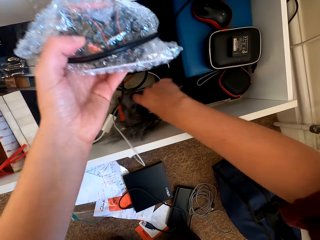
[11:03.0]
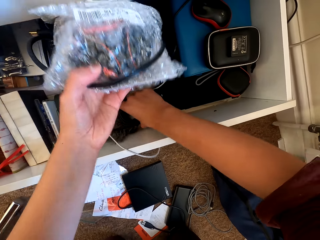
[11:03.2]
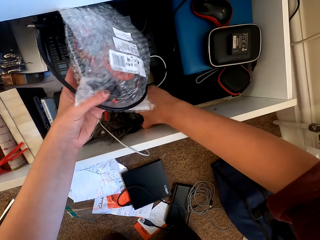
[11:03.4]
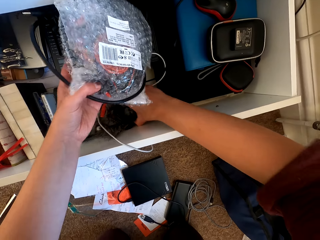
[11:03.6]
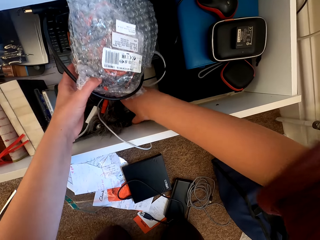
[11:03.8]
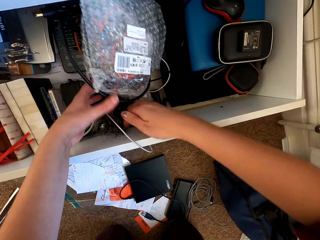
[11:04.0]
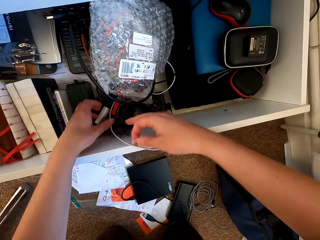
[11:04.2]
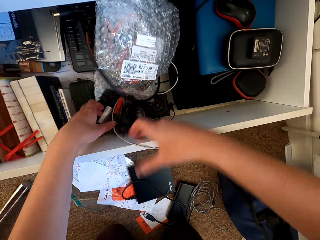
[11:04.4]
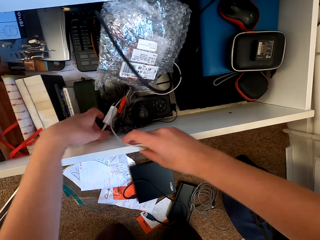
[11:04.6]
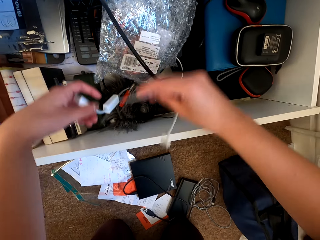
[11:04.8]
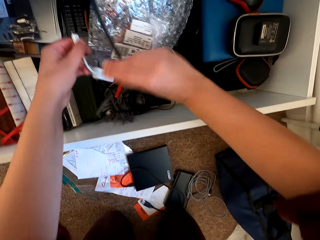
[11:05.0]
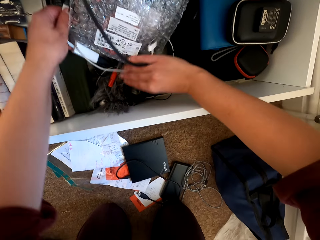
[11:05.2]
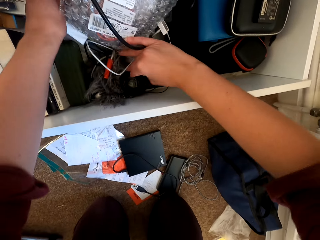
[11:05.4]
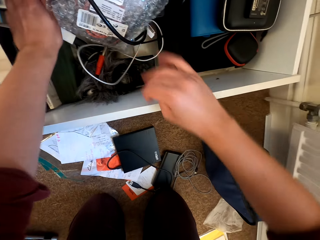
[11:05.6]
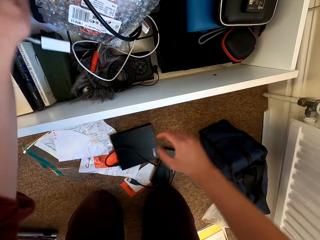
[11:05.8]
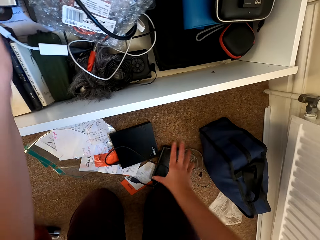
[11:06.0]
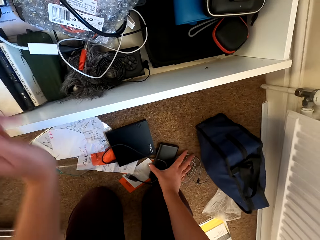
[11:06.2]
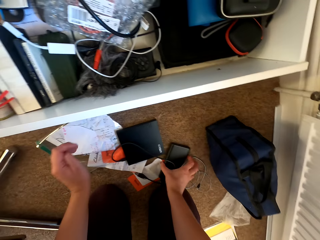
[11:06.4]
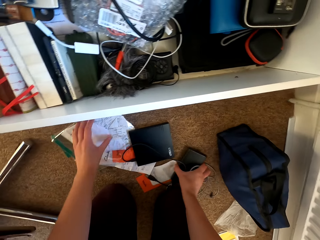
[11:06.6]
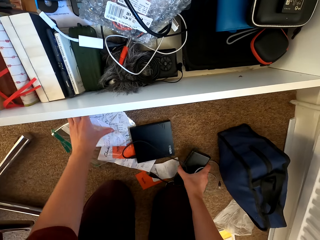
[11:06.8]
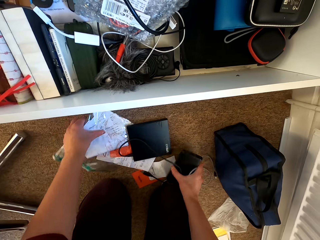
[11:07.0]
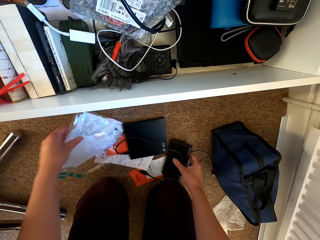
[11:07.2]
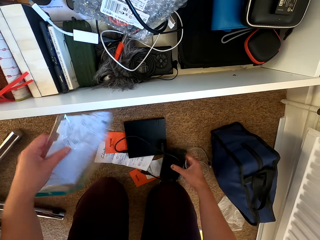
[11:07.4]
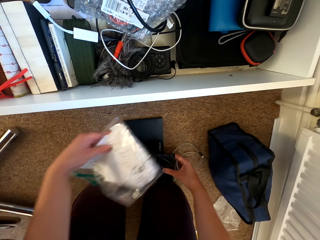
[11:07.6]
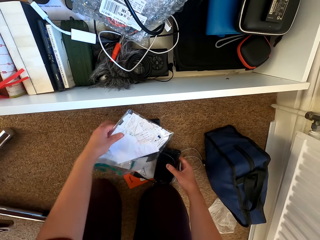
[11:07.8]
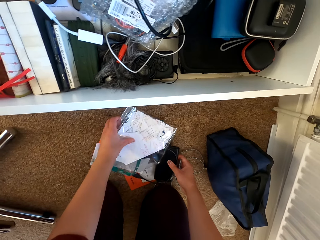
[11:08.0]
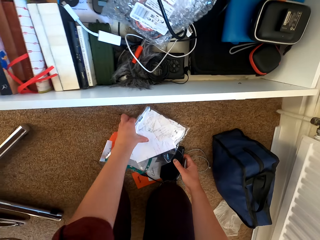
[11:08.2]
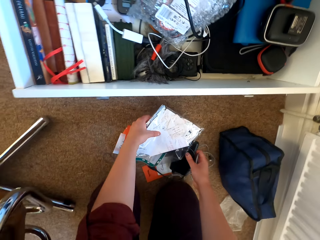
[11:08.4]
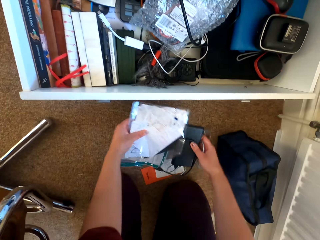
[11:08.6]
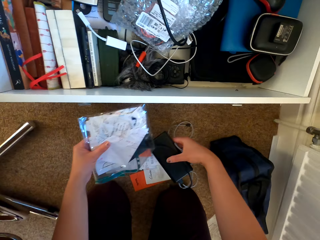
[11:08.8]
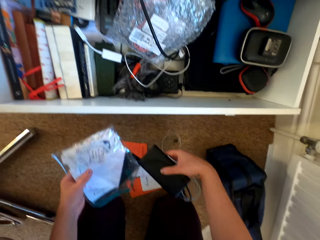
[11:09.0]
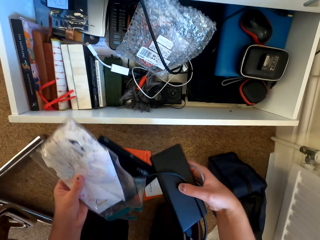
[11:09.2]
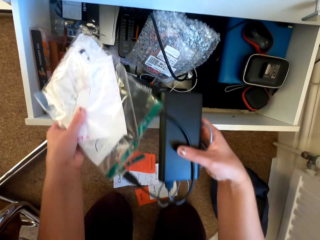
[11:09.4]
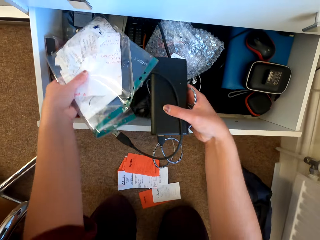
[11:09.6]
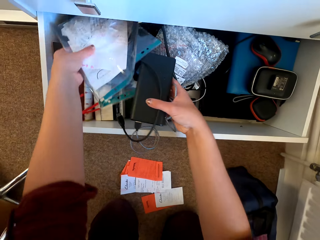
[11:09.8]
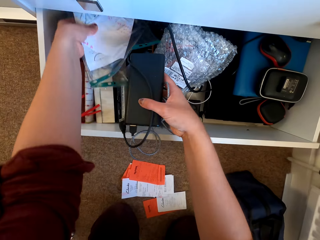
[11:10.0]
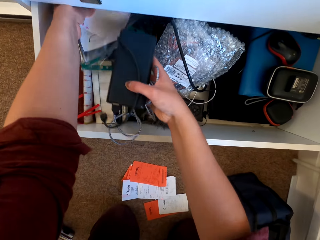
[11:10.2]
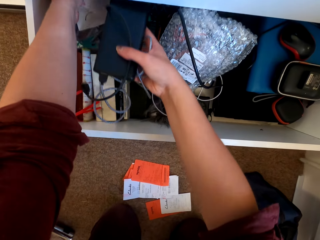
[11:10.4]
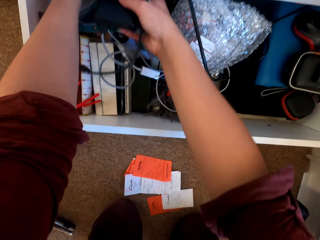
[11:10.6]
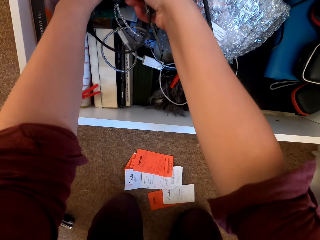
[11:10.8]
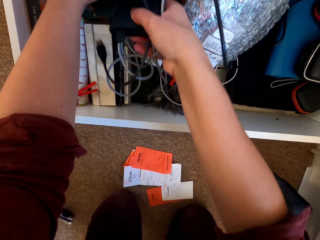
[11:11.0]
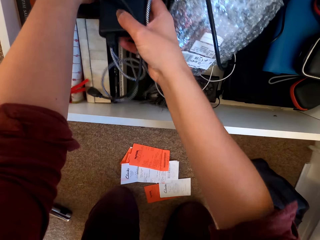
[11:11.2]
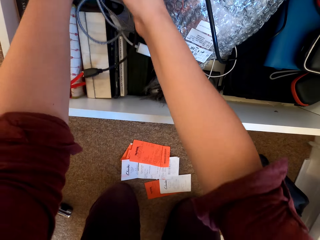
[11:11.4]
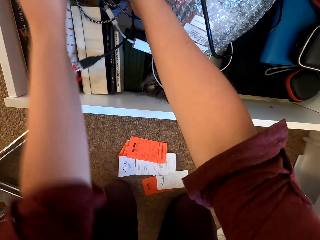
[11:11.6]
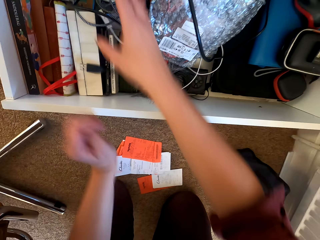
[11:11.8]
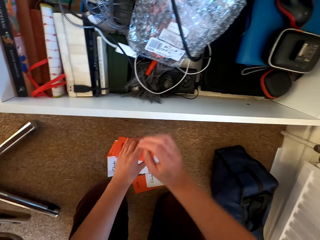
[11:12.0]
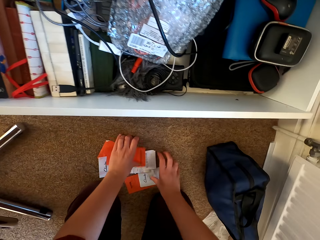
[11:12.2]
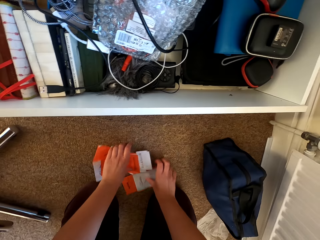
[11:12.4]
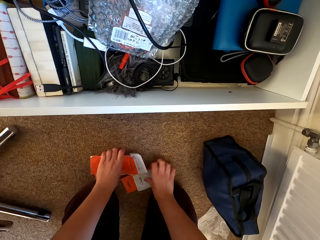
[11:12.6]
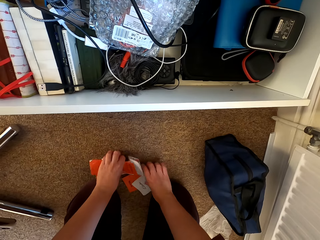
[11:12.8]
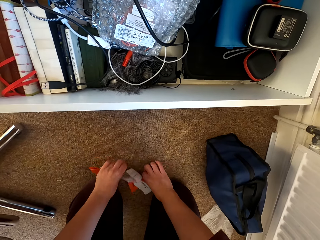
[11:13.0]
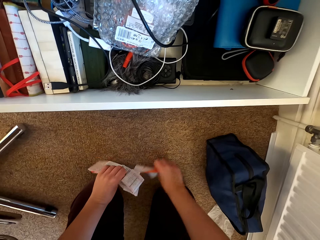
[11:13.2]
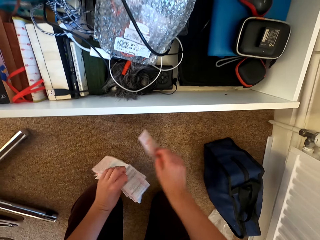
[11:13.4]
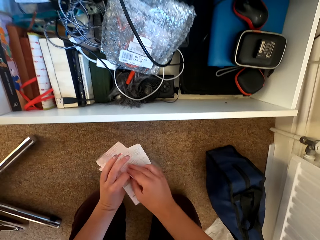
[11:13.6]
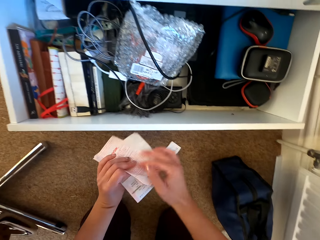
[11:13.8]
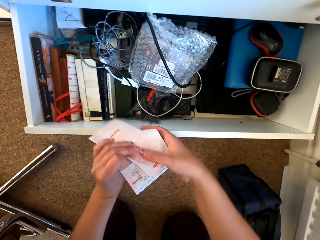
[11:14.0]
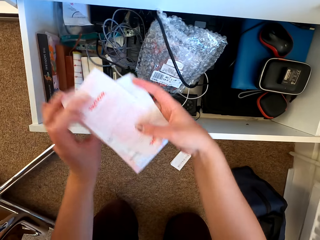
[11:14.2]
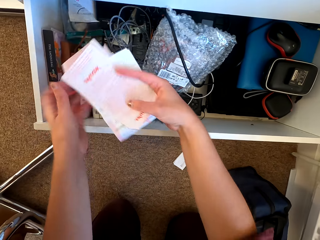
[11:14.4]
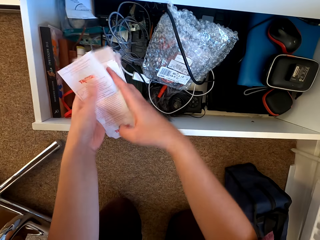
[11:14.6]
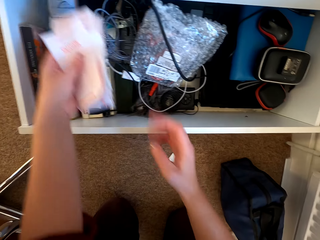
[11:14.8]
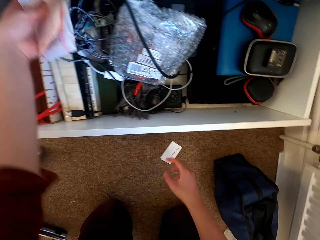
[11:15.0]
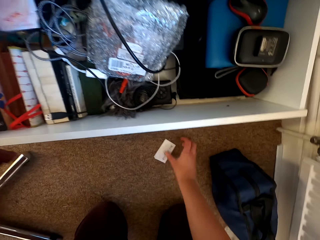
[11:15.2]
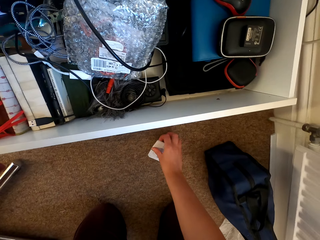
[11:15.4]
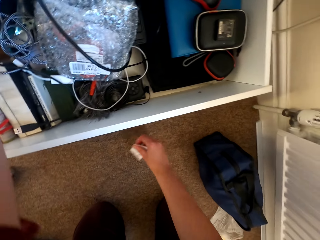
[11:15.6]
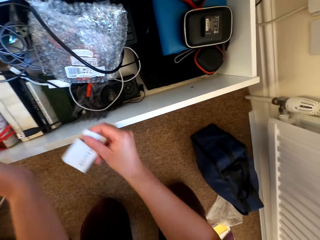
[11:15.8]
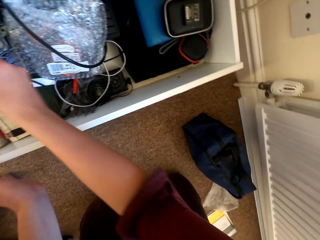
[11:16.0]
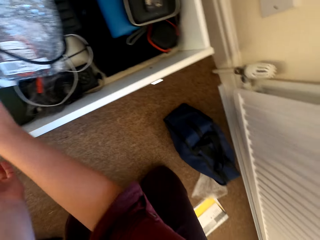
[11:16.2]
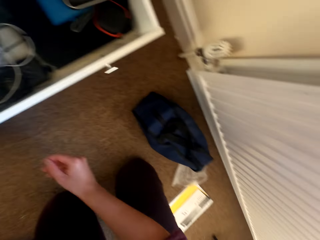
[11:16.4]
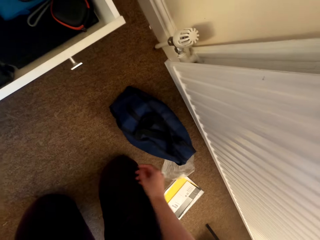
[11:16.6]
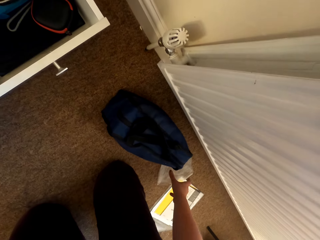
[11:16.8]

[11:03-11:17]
The camera wearer picks up stuff from the floor. They put the stuff in the drawer. They arrange electronics in the drawer. They pick up papers on the floor. They put the papers in the drawer.

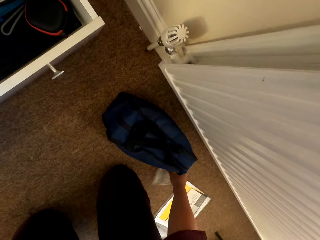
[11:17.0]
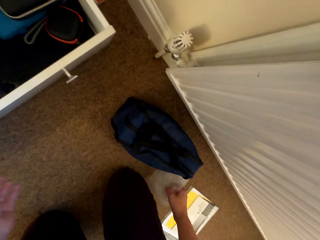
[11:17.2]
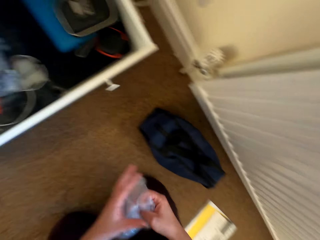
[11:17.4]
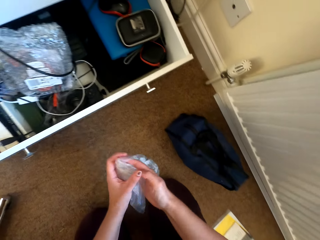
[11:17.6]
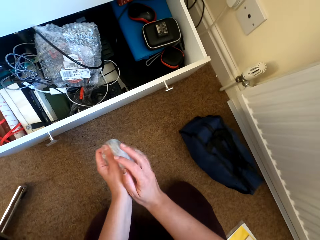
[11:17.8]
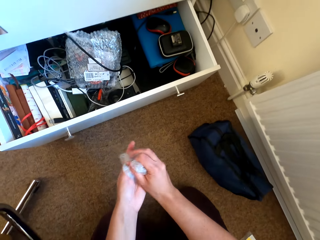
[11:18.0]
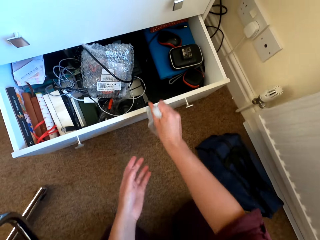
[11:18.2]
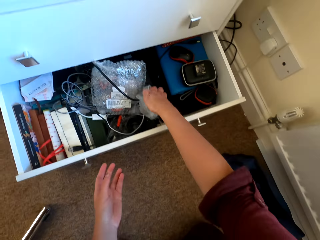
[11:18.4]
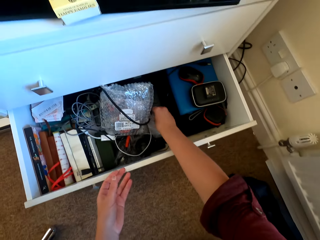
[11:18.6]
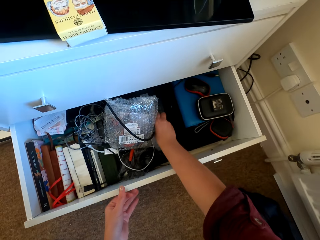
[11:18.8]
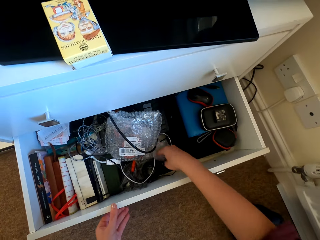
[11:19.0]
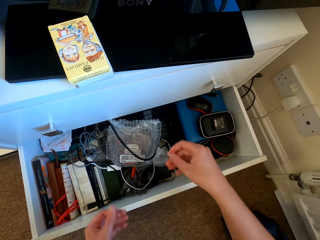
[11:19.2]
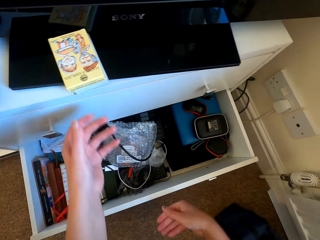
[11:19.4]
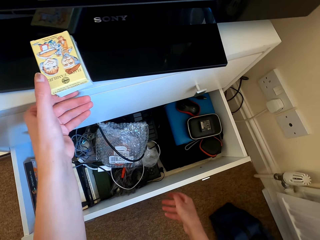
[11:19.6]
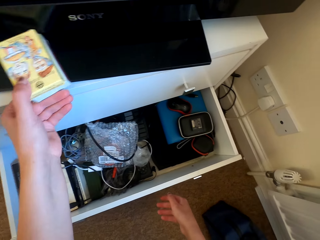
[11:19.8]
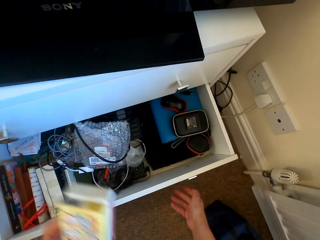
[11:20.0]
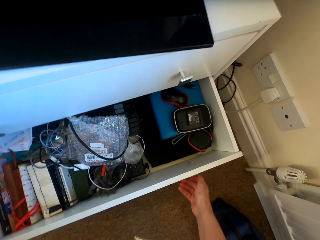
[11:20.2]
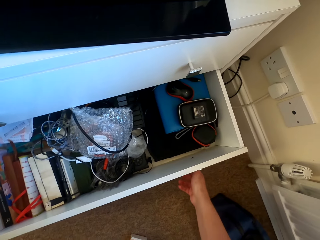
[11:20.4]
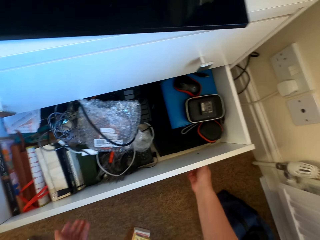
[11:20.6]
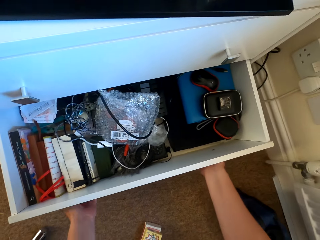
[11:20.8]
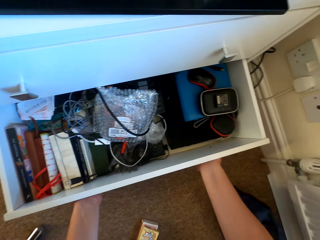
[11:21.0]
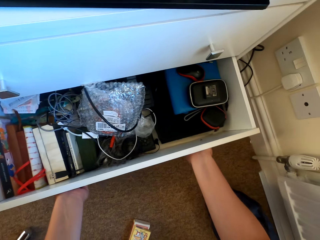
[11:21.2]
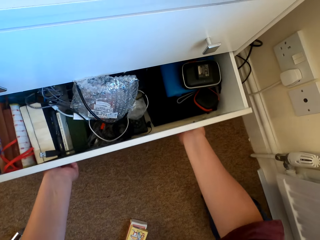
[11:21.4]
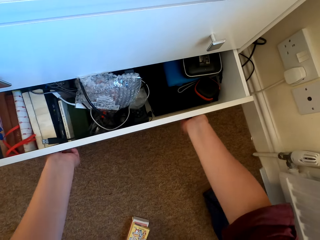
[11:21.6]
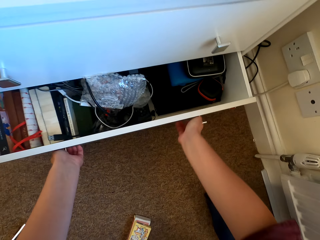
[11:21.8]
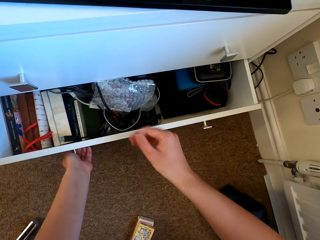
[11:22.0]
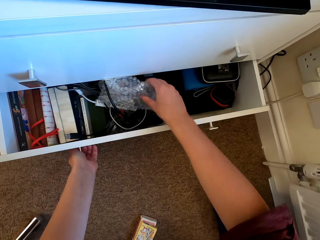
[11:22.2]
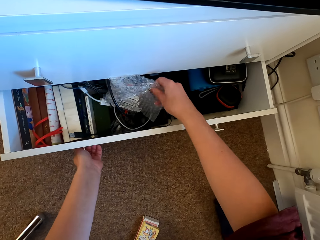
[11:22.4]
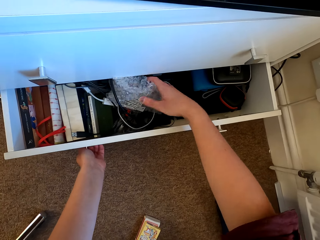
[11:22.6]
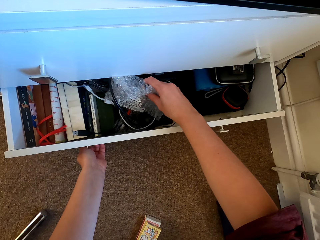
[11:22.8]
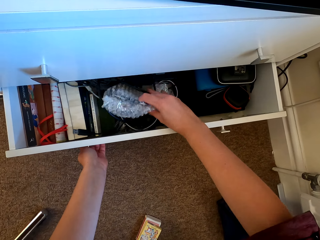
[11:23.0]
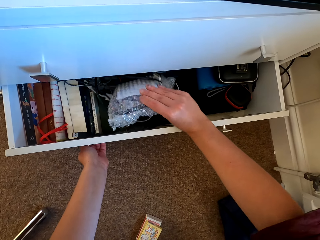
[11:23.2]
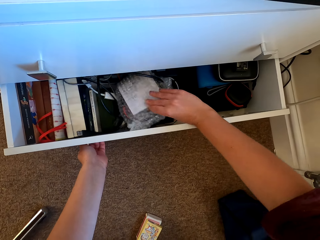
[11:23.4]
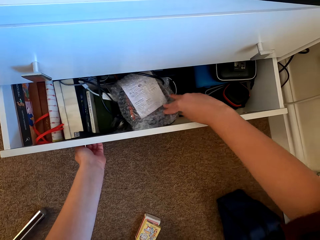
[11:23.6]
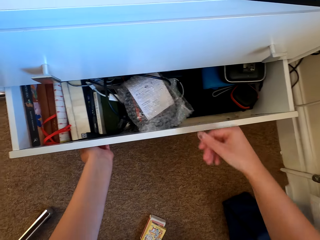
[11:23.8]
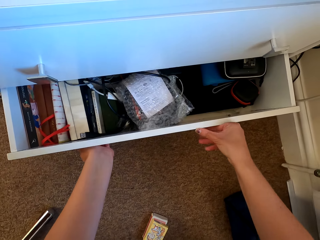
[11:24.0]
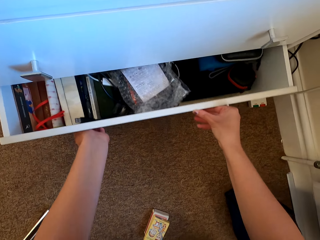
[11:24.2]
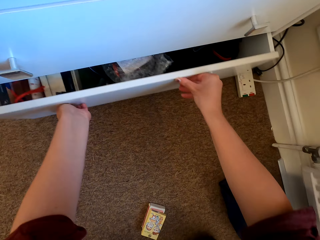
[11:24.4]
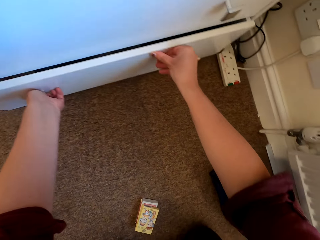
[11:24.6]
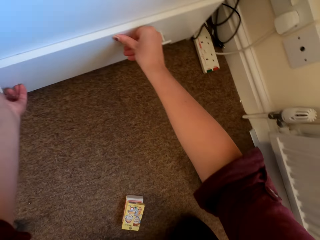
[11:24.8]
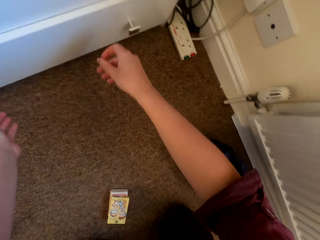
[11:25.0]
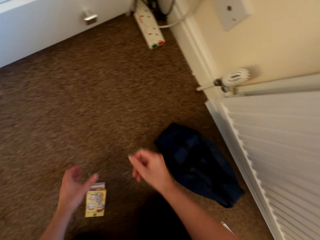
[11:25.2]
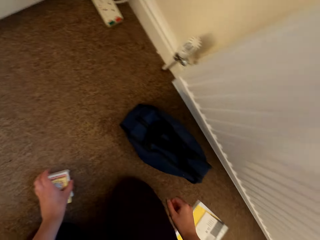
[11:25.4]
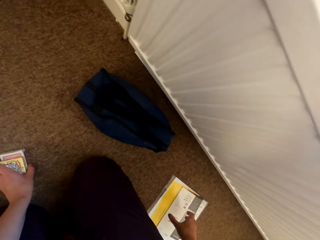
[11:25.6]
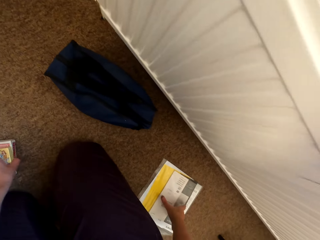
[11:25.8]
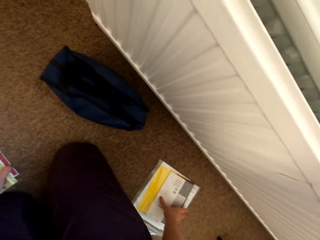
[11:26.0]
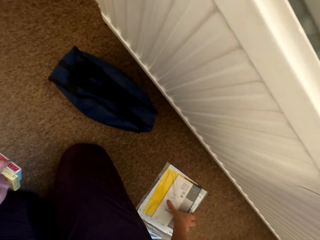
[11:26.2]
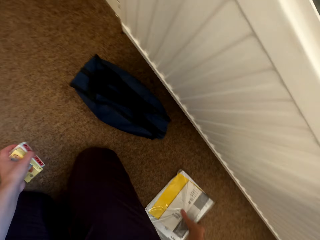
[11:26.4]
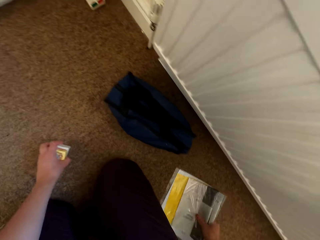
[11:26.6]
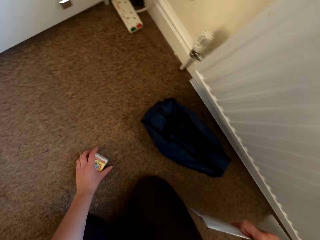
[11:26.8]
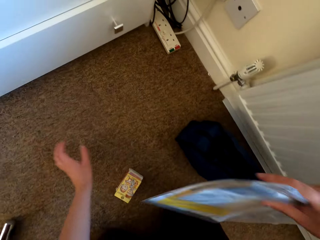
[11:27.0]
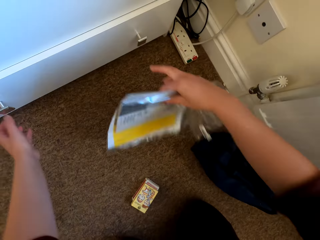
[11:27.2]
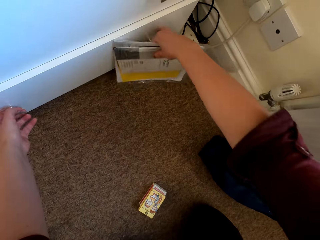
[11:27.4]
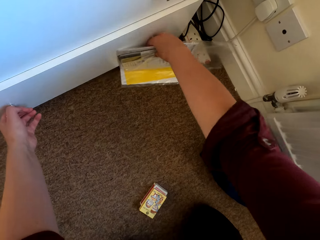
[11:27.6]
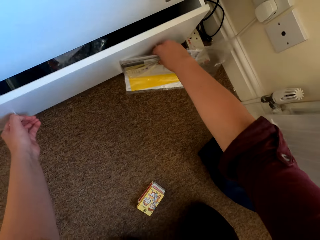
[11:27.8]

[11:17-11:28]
The camera wearer picks up a polythene bag. They put the polythene bag in the drawer. They close the drawer. They arrange the stuff in the drawer. They close the drawer. They pick up a manual.
